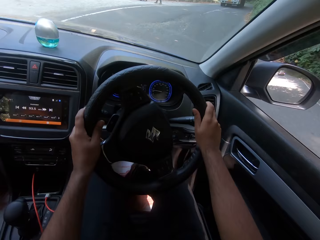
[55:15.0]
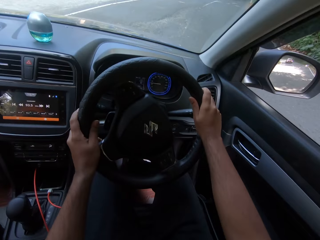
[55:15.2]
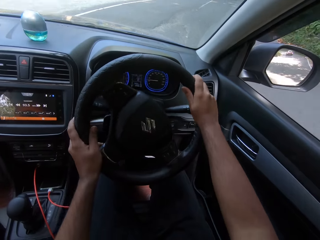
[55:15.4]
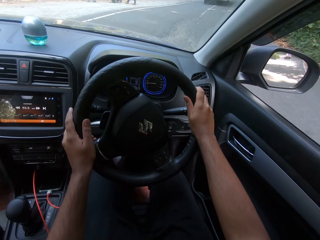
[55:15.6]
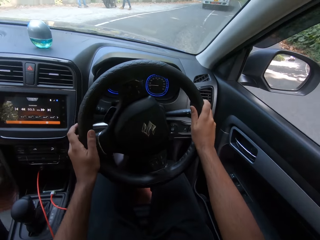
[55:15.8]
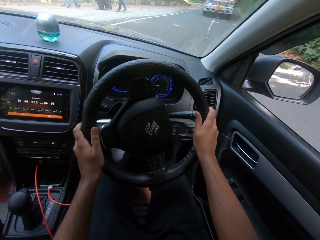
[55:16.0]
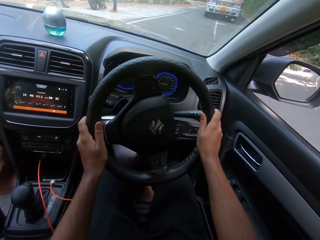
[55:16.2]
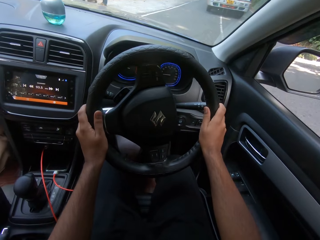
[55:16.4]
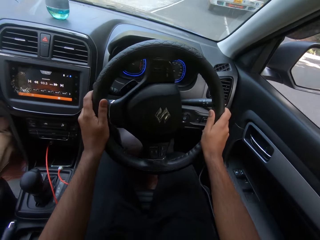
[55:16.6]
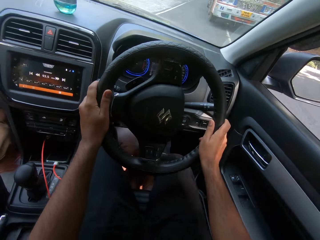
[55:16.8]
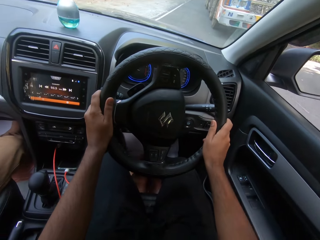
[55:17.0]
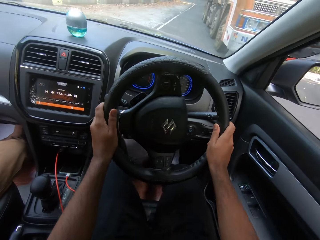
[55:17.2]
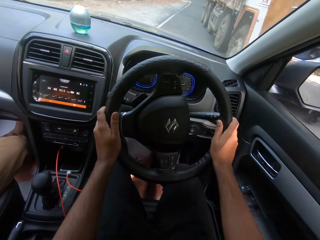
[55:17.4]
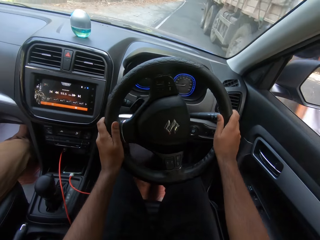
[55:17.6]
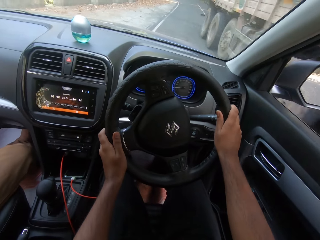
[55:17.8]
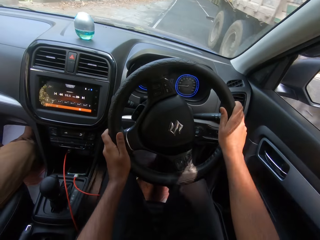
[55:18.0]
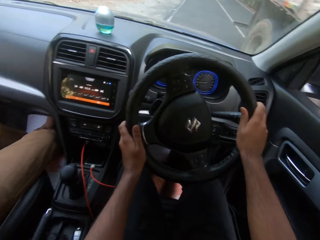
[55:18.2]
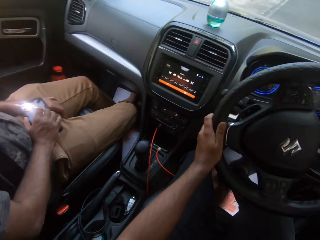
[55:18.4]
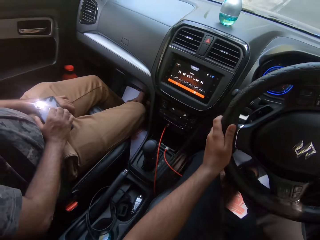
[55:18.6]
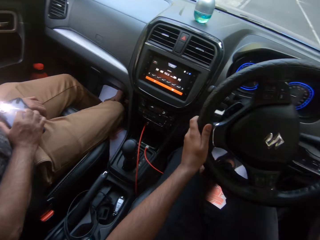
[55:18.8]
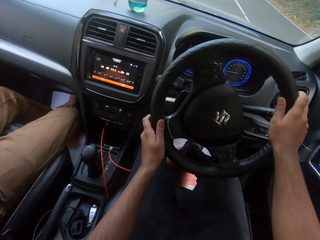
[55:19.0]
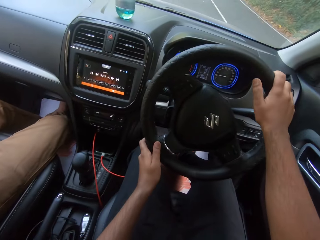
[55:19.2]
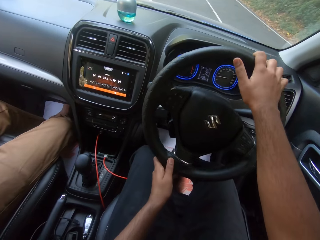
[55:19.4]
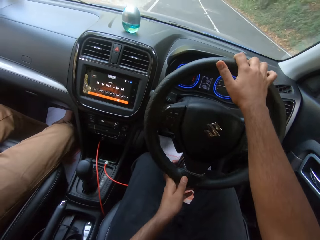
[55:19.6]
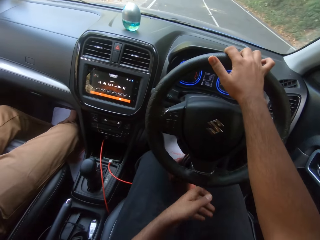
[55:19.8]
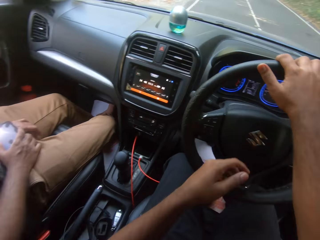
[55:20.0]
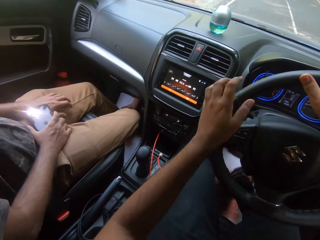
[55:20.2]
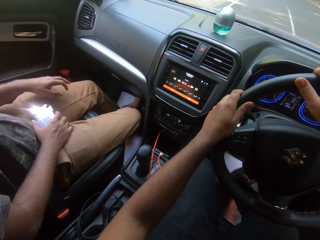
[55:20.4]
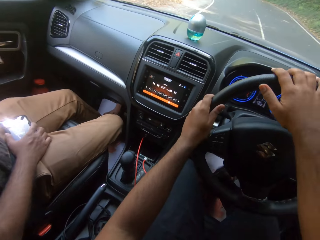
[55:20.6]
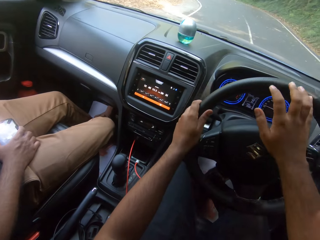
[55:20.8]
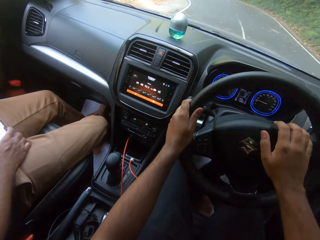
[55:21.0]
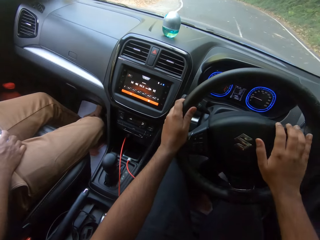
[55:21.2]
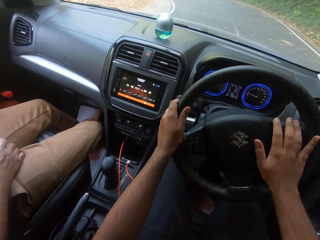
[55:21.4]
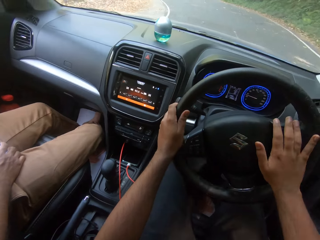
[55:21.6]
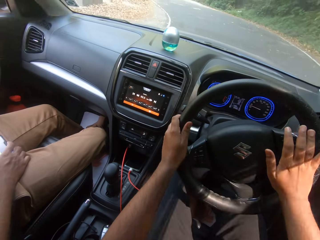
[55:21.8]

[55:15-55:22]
The camera wearer drives past an orange truck.

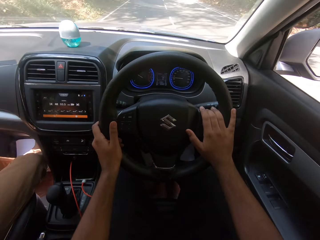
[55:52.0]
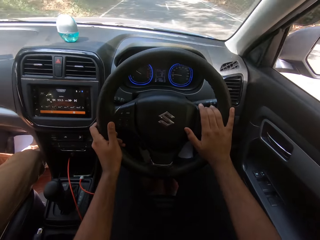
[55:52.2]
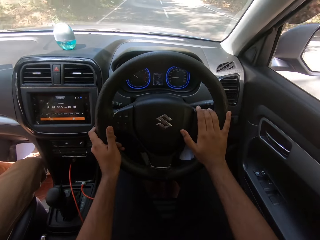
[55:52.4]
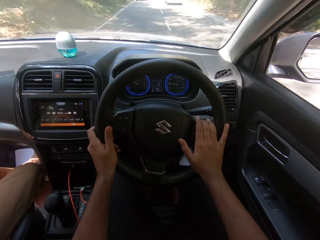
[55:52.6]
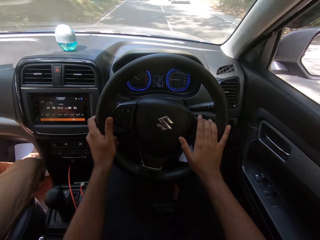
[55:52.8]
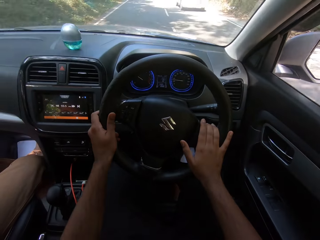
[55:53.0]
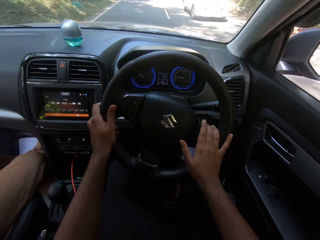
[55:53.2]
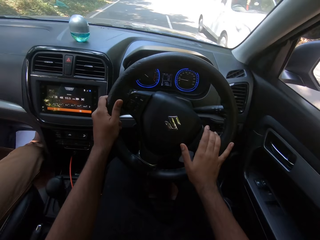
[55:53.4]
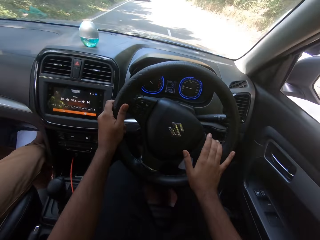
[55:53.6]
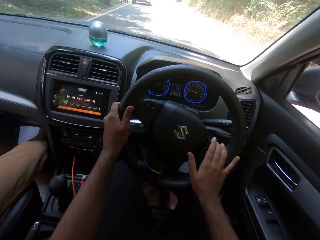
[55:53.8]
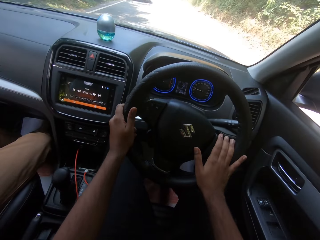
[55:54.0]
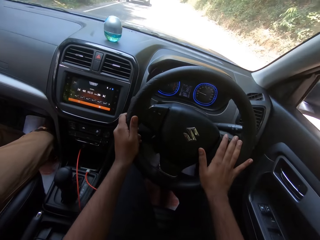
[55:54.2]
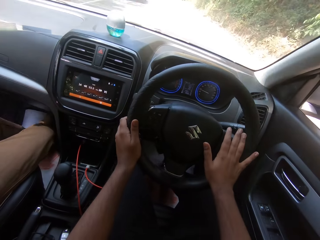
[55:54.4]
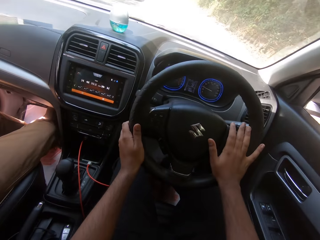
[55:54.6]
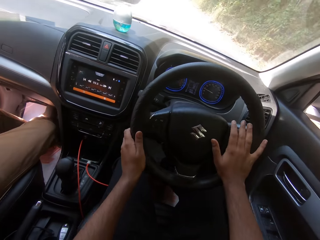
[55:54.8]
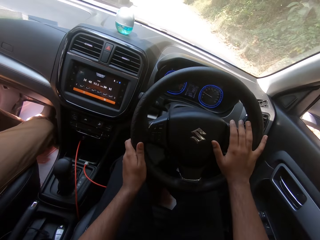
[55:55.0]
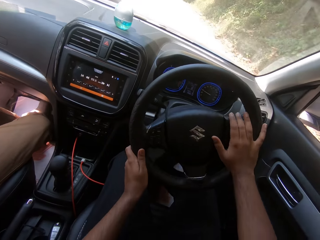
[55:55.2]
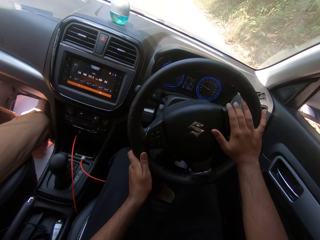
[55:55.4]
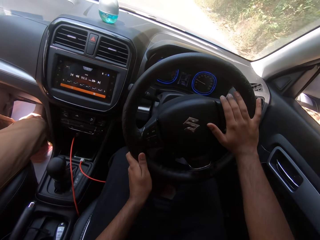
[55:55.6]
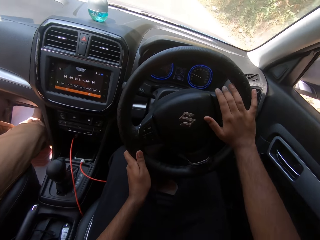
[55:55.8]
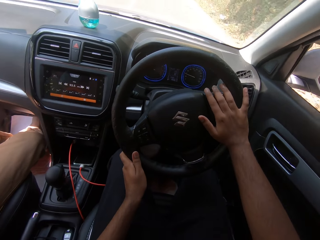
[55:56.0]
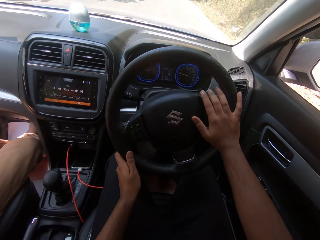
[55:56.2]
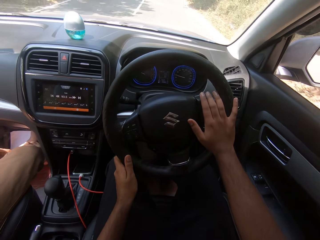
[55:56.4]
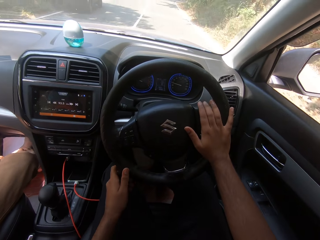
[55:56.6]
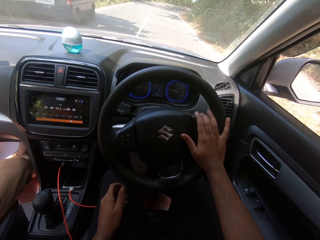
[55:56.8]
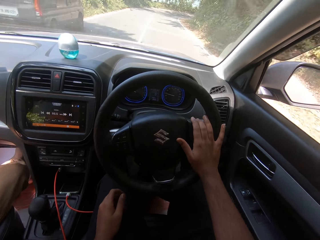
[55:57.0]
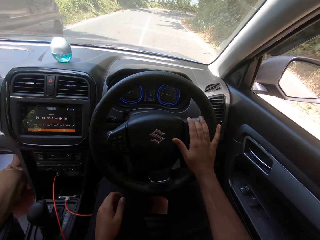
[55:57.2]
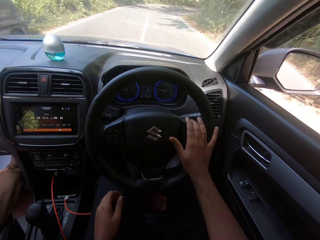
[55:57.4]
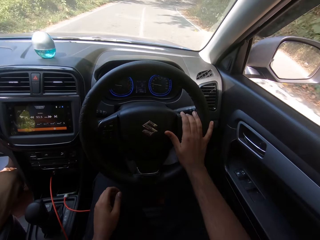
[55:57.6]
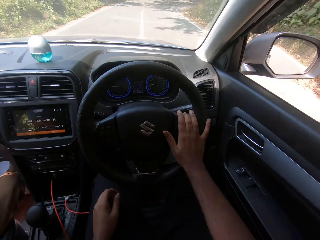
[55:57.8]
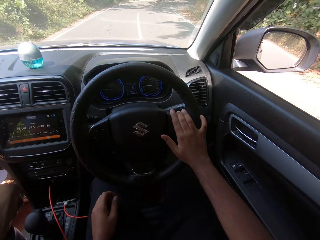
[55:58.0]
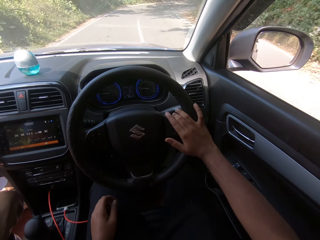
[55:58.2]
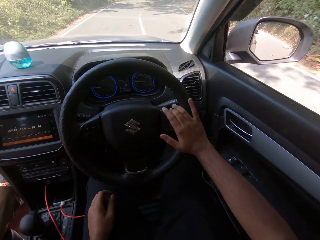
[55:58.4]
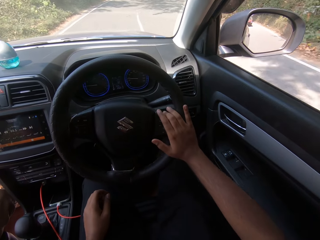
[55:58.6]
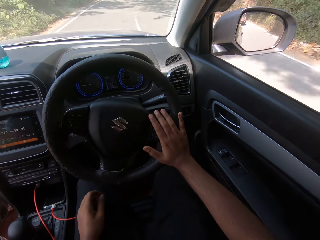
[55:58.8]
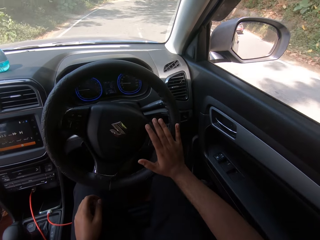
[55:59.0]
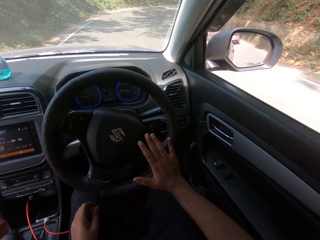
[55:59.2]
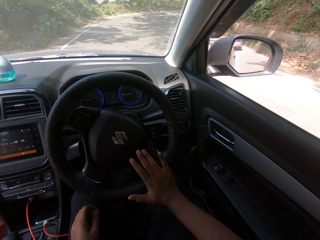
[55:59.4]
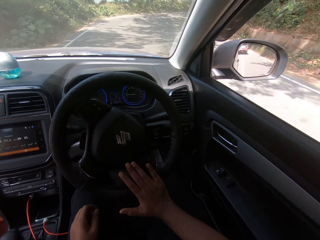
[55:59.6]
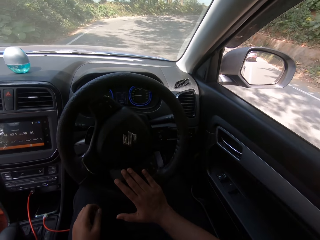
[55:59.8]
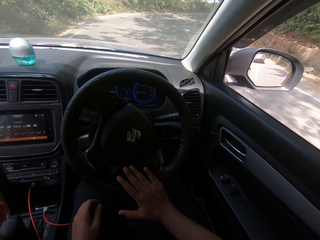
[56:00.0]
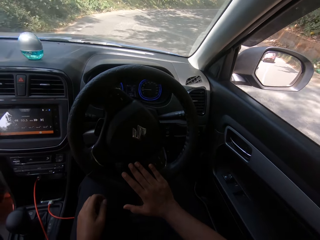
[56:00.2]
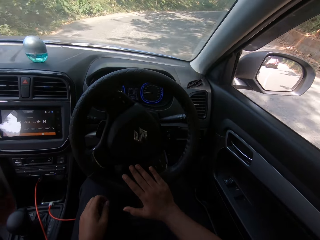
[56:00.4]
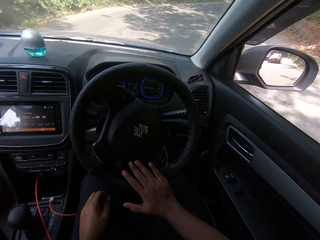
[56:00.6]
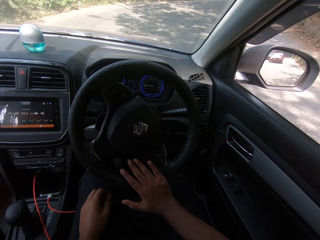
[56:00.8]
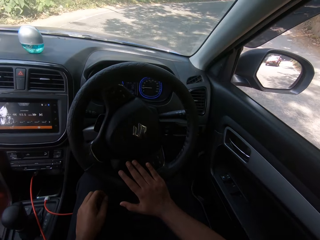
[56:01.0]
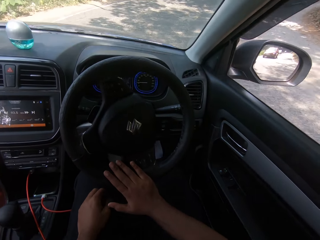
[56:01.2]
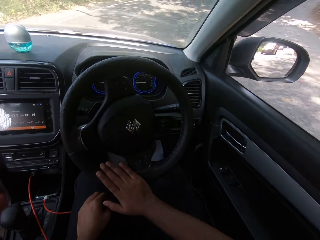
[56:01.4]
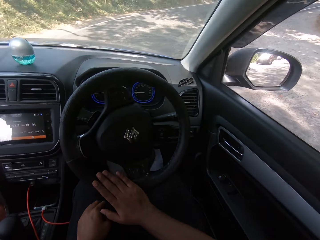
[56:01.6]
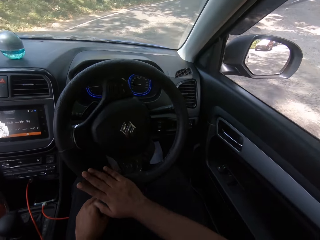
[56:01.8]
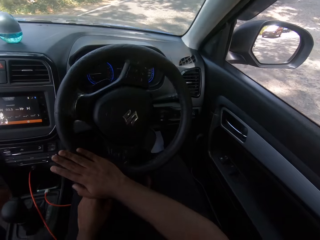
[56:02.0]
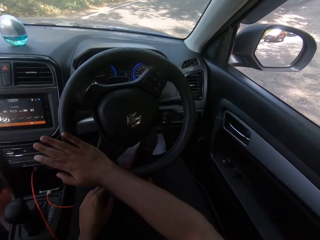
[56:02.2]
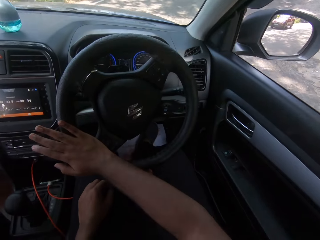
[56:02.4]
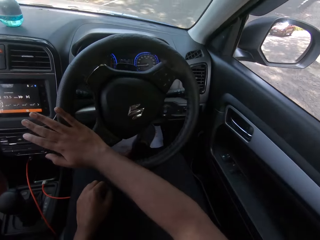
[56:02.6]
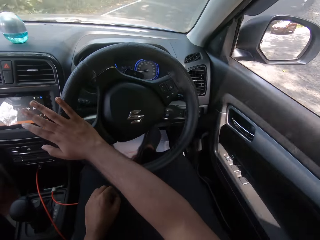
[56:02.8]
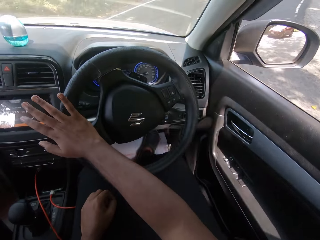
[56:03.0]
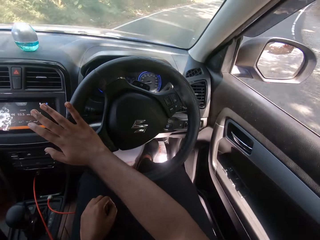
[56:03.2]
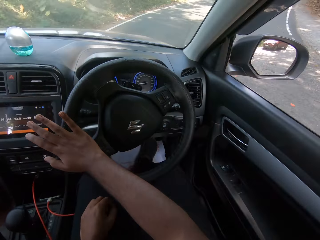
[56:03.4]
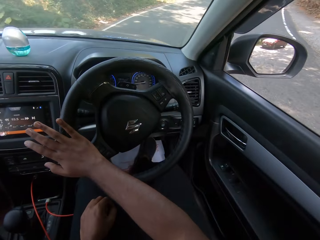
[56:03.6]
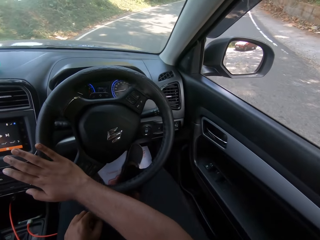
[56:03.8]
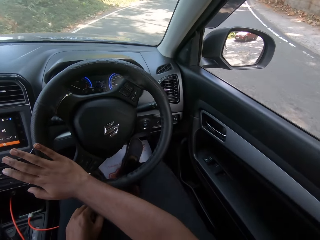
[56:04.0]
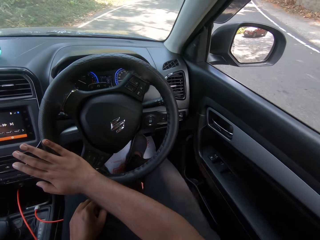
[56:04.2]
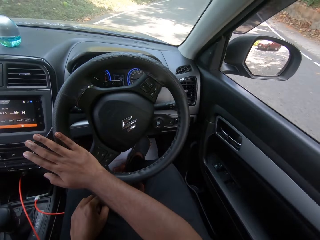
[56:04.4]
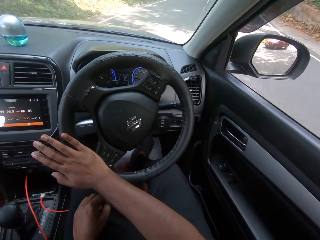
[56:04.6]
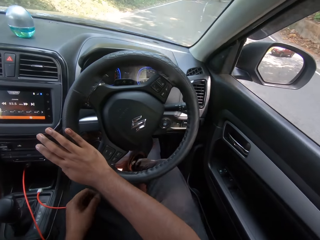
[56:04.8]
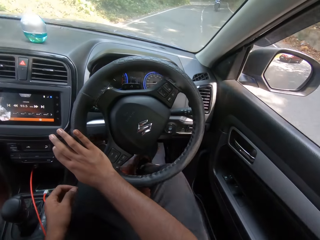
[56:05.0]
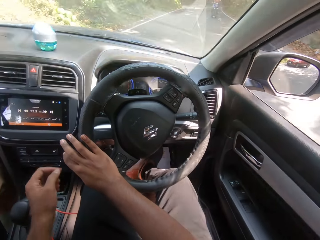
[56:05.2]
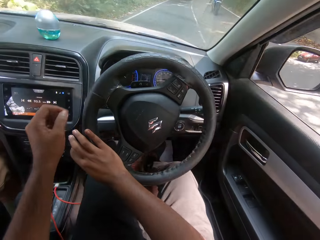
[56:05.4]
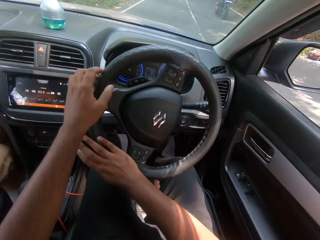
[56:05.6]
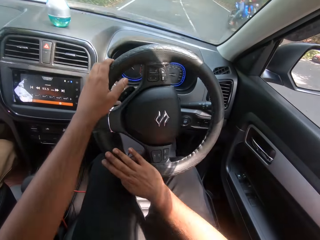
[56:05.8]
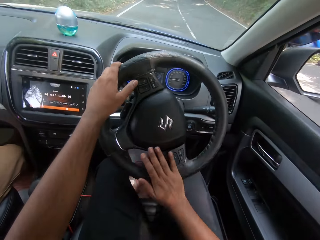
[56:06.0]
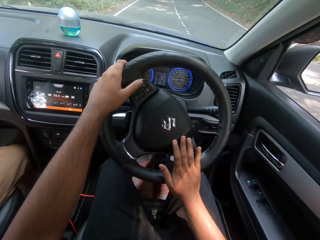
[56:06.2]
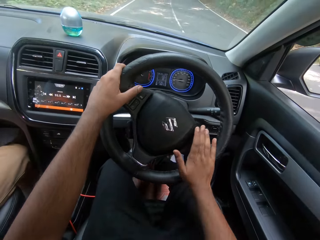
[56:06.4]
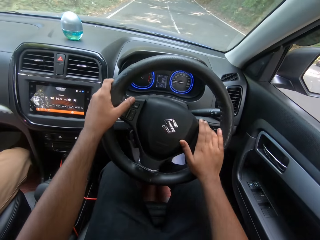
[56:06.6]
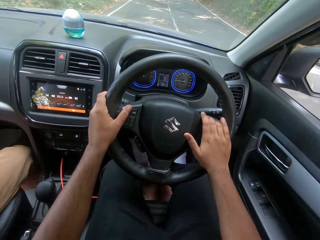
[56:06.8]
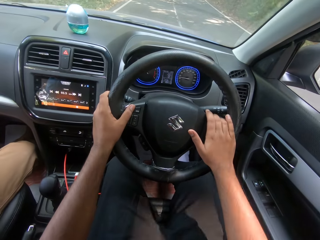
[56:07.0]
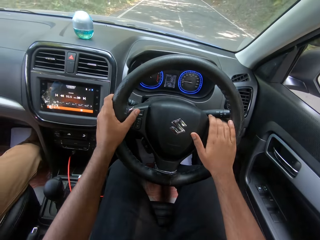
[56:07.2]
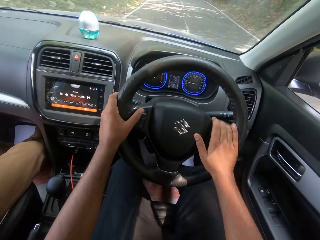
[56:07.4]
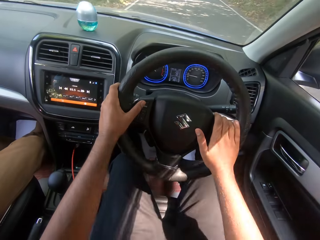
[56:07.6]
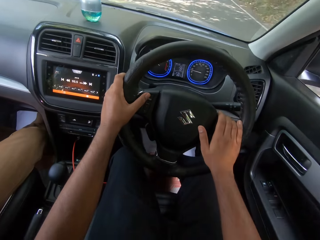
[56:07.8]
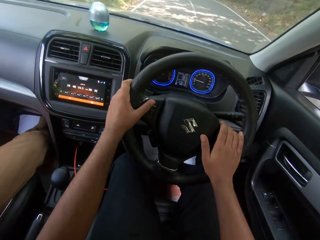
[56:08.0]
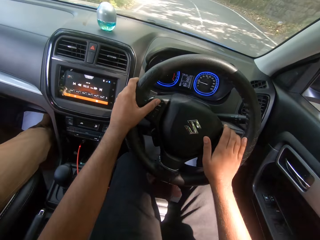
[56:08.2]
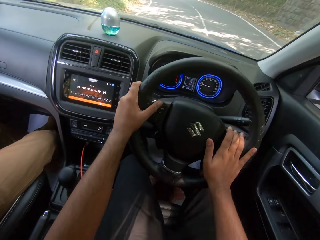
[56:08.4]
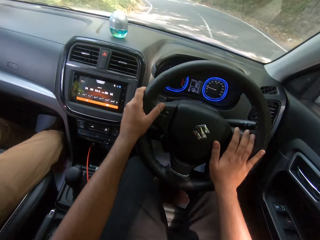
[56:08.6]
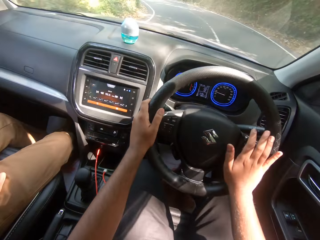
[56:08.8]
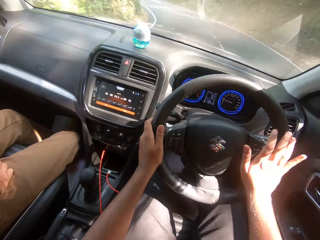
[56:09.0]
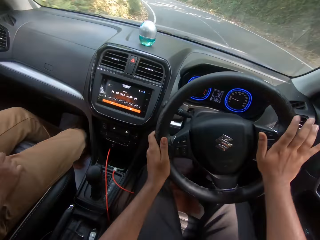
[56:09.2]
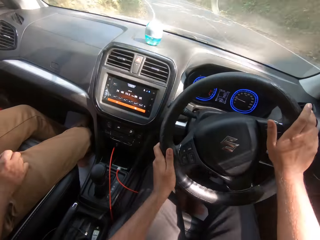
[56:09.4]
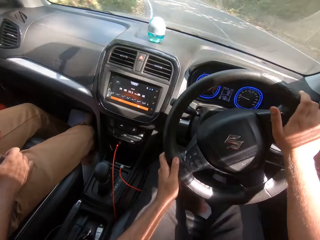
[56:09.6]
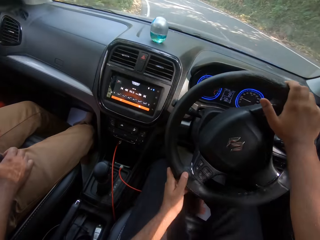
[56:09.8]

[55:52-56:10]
The camera wearer drives past a white car. They drive past a green bus. They drive past a motorcycle.
